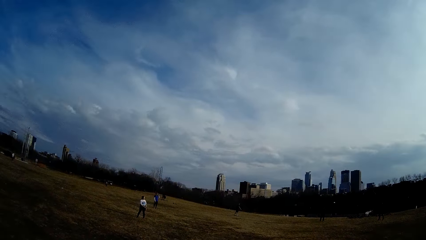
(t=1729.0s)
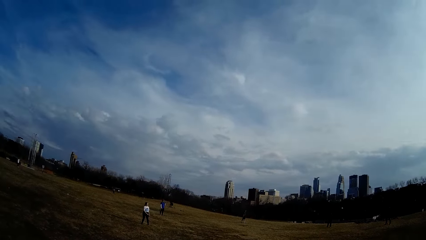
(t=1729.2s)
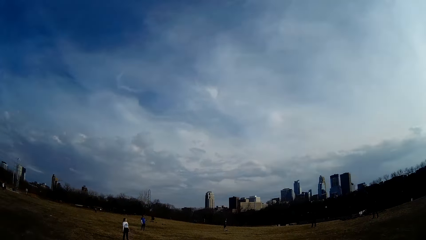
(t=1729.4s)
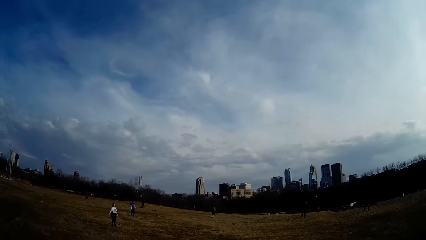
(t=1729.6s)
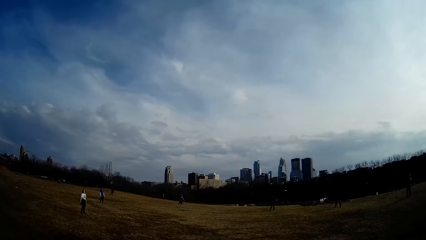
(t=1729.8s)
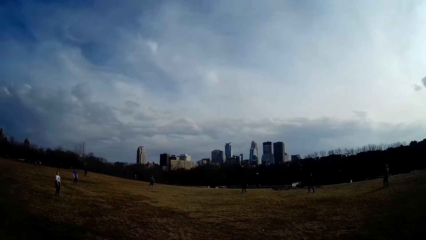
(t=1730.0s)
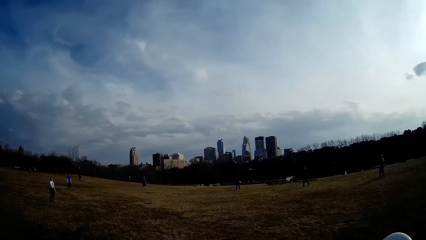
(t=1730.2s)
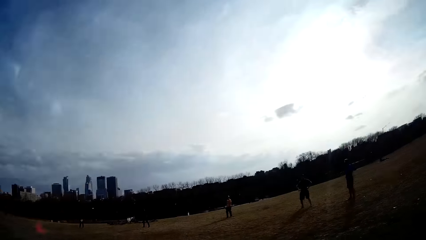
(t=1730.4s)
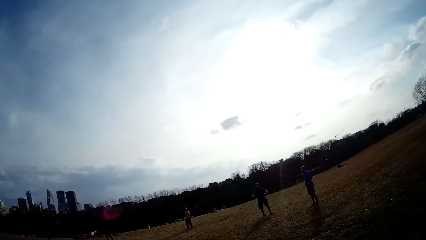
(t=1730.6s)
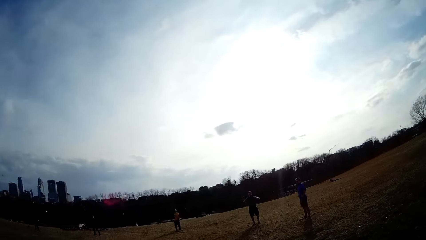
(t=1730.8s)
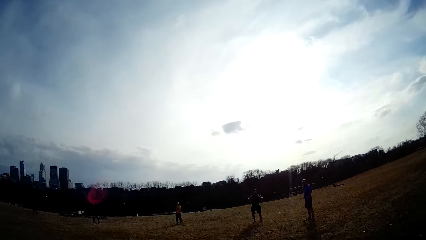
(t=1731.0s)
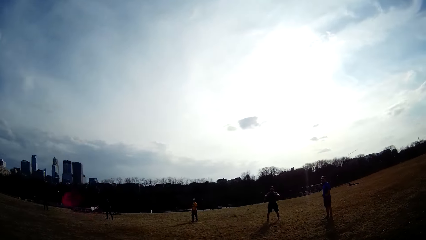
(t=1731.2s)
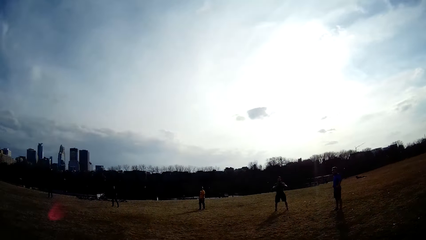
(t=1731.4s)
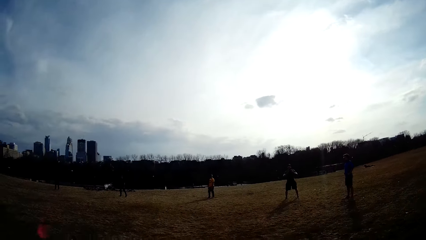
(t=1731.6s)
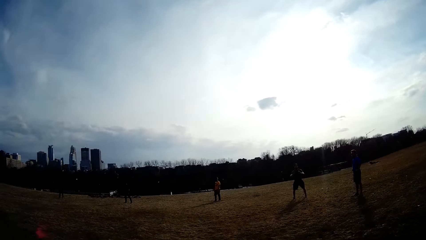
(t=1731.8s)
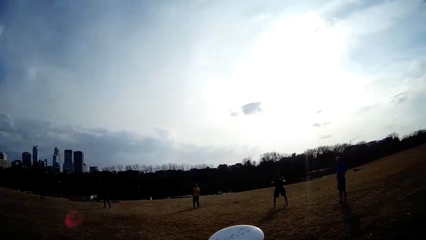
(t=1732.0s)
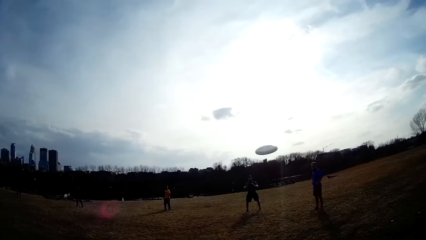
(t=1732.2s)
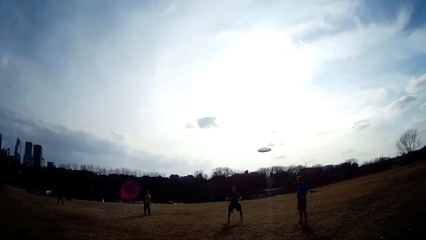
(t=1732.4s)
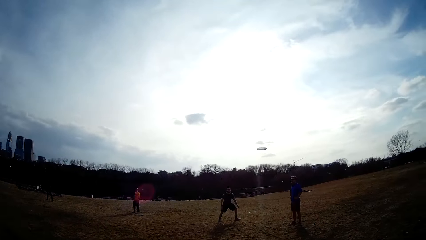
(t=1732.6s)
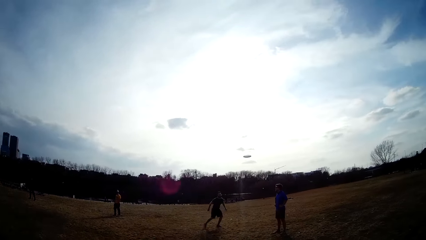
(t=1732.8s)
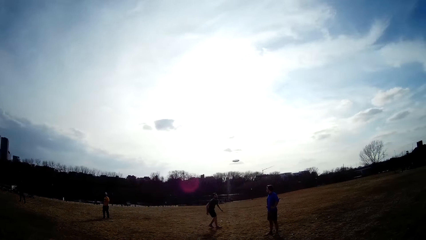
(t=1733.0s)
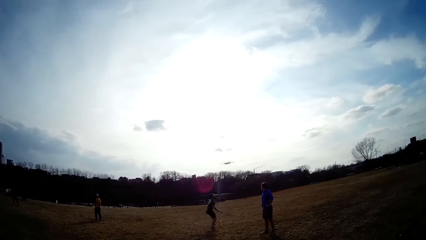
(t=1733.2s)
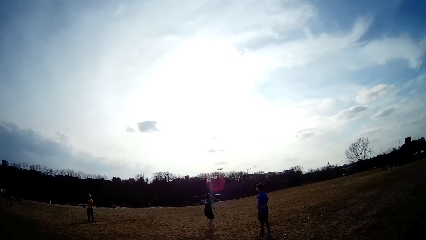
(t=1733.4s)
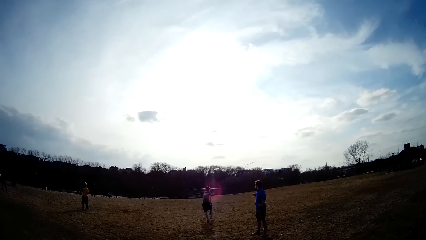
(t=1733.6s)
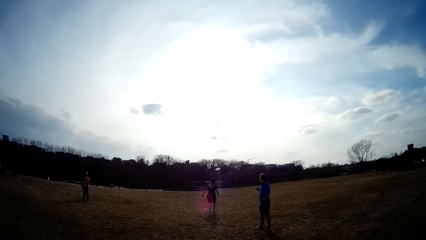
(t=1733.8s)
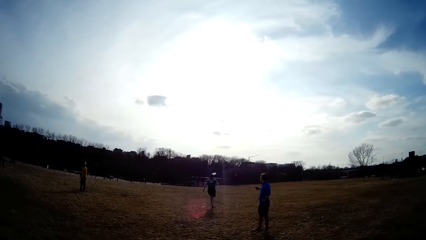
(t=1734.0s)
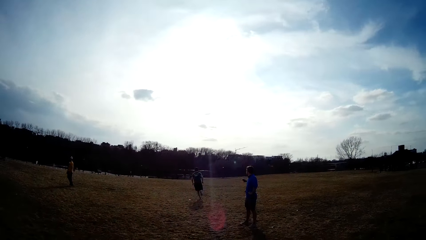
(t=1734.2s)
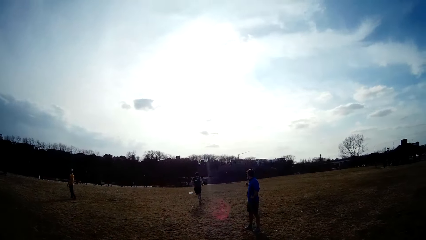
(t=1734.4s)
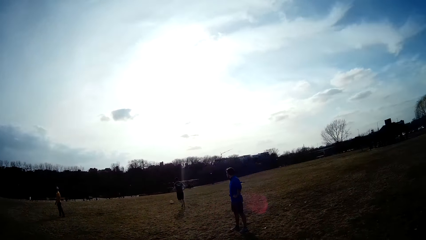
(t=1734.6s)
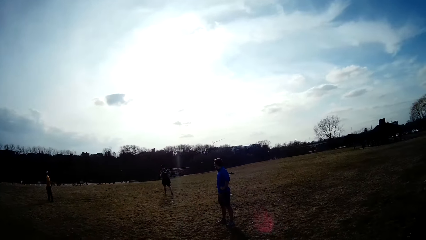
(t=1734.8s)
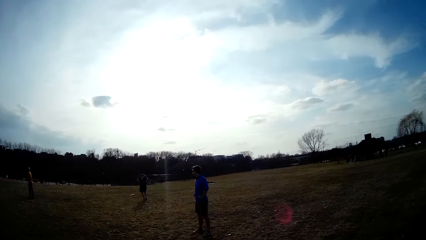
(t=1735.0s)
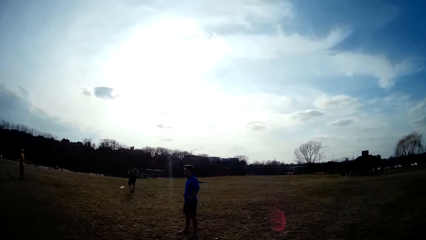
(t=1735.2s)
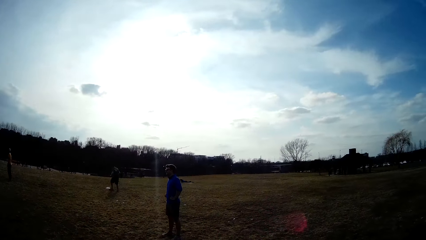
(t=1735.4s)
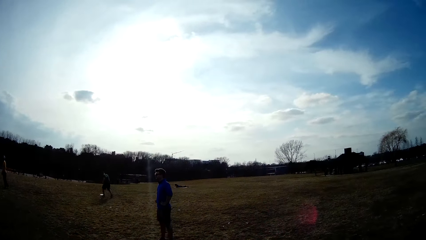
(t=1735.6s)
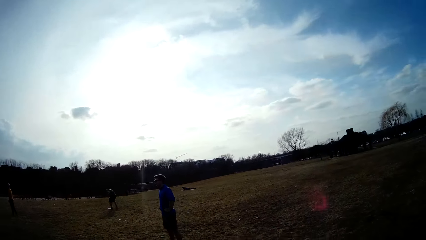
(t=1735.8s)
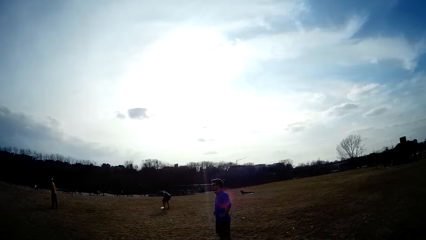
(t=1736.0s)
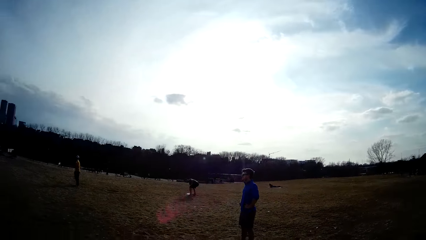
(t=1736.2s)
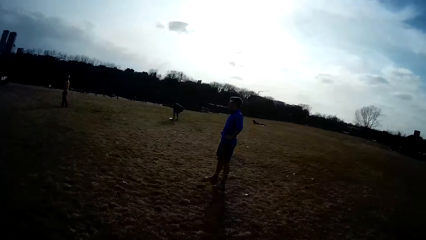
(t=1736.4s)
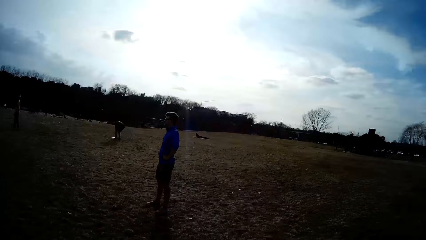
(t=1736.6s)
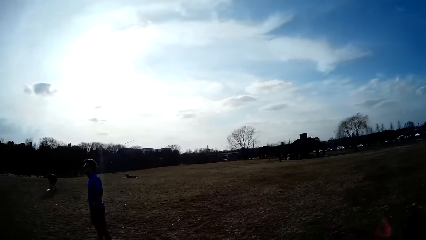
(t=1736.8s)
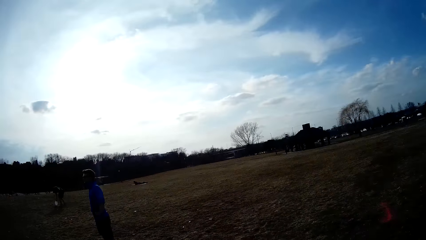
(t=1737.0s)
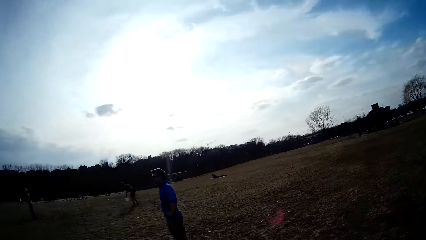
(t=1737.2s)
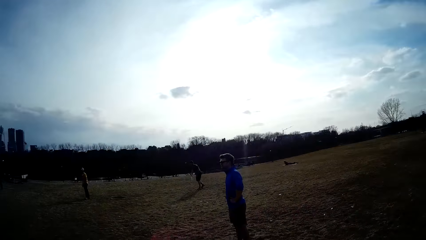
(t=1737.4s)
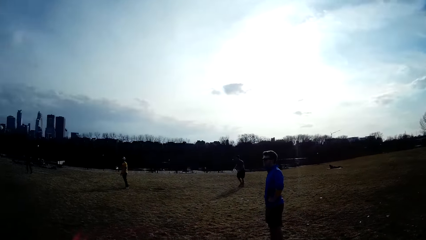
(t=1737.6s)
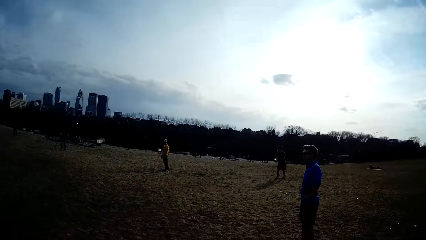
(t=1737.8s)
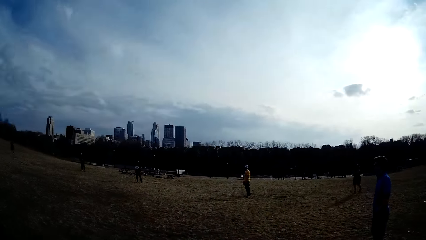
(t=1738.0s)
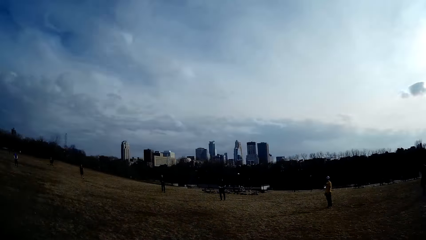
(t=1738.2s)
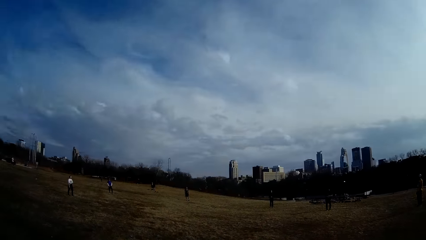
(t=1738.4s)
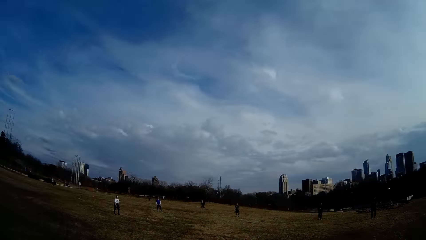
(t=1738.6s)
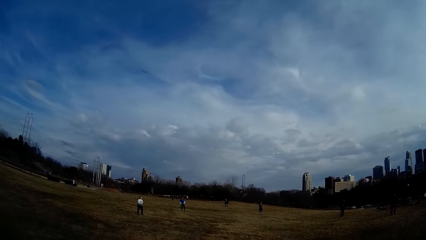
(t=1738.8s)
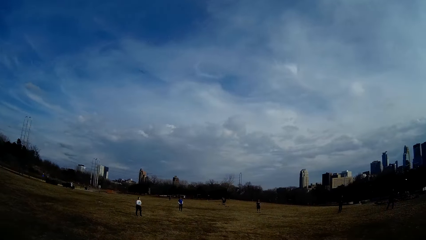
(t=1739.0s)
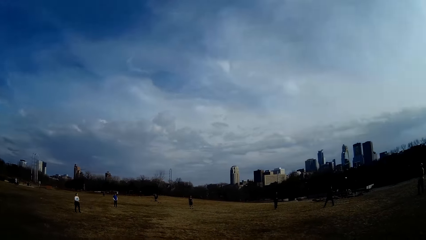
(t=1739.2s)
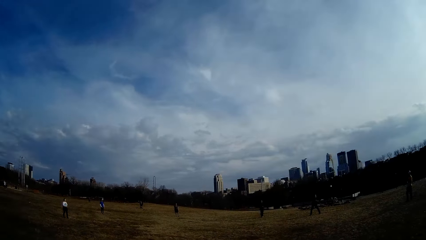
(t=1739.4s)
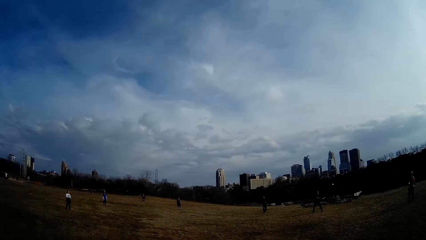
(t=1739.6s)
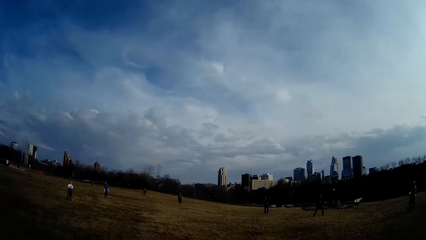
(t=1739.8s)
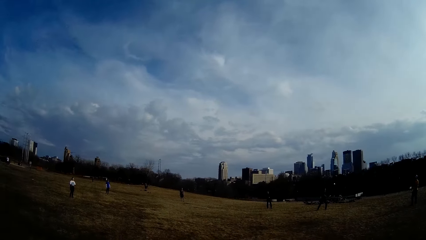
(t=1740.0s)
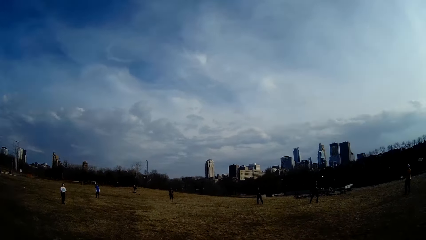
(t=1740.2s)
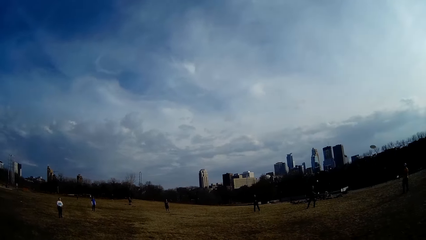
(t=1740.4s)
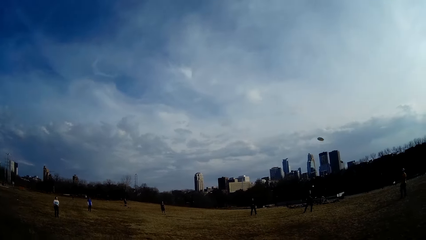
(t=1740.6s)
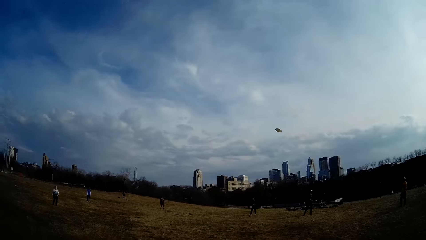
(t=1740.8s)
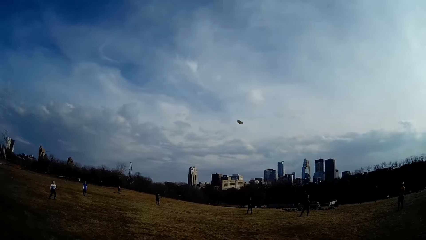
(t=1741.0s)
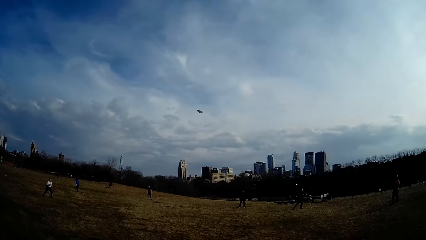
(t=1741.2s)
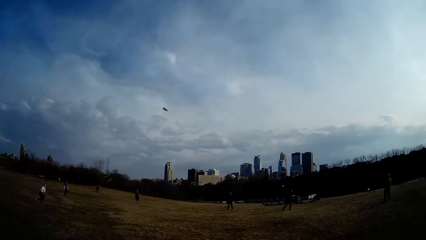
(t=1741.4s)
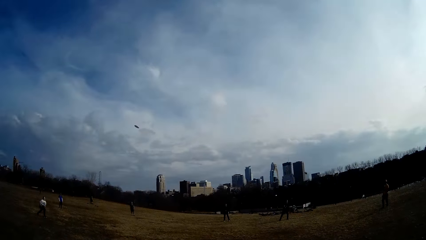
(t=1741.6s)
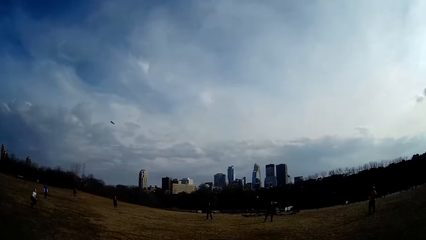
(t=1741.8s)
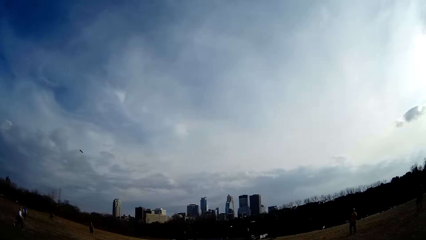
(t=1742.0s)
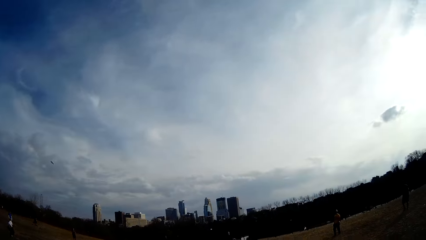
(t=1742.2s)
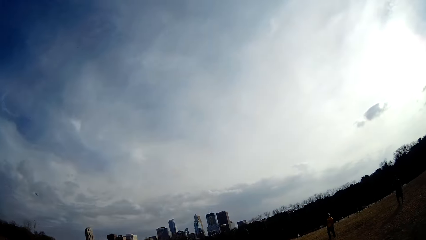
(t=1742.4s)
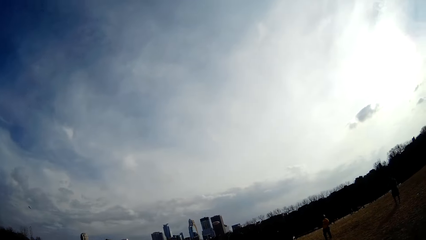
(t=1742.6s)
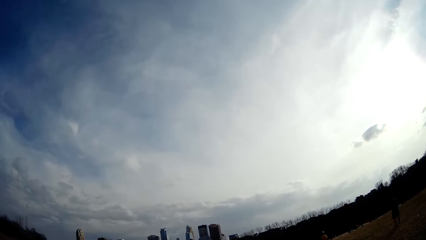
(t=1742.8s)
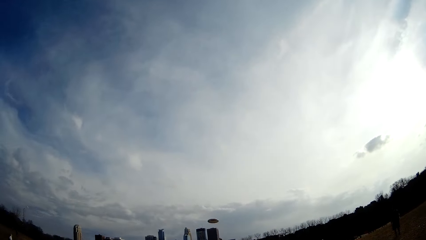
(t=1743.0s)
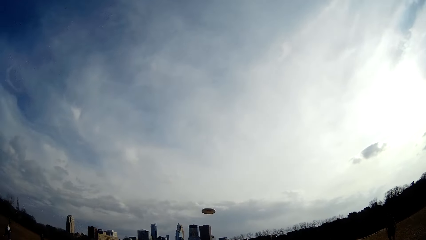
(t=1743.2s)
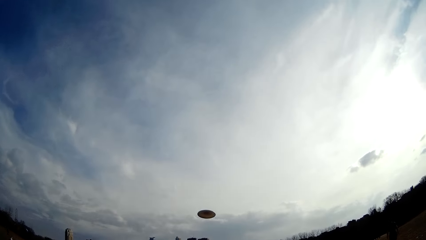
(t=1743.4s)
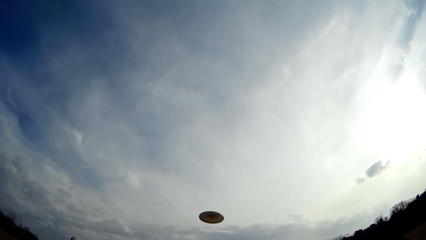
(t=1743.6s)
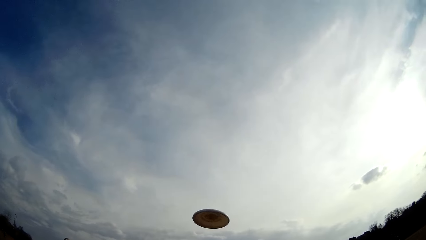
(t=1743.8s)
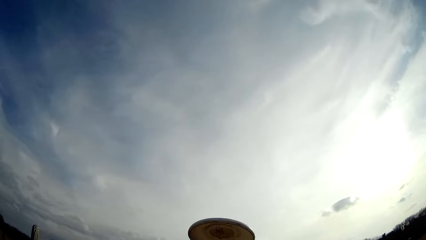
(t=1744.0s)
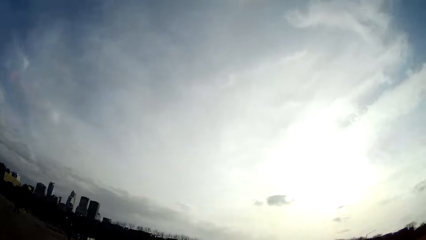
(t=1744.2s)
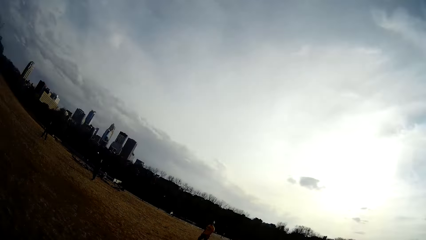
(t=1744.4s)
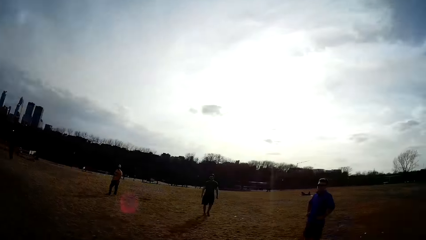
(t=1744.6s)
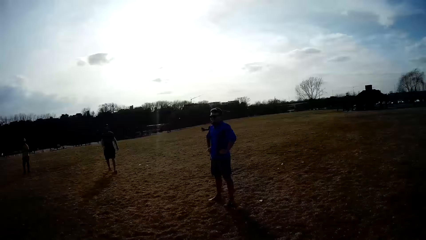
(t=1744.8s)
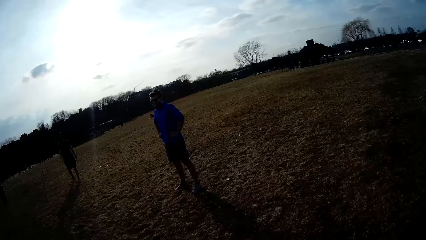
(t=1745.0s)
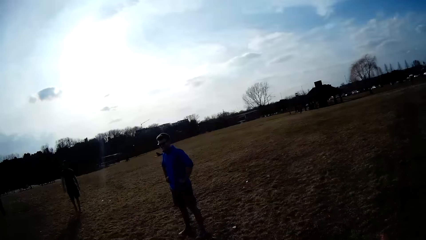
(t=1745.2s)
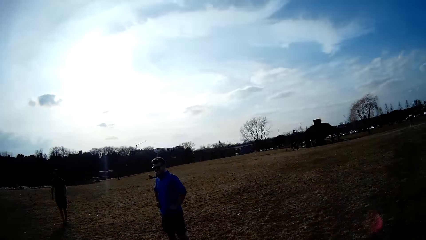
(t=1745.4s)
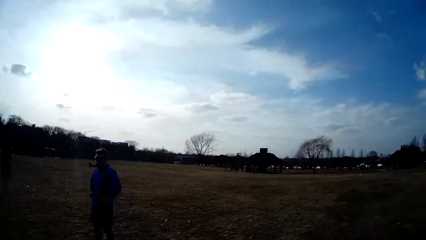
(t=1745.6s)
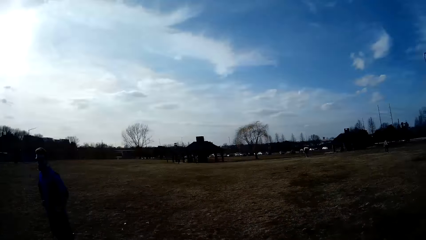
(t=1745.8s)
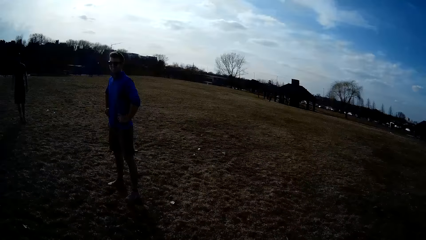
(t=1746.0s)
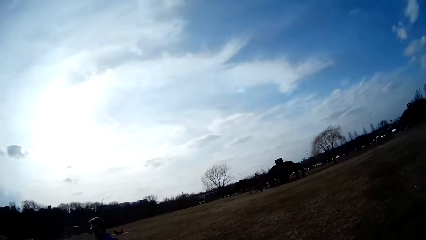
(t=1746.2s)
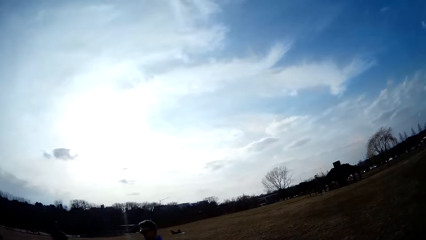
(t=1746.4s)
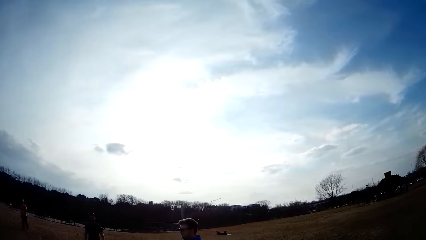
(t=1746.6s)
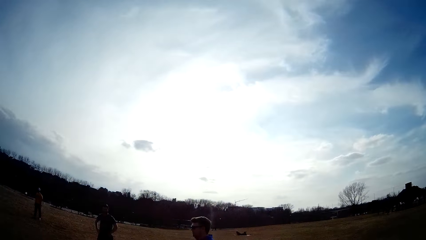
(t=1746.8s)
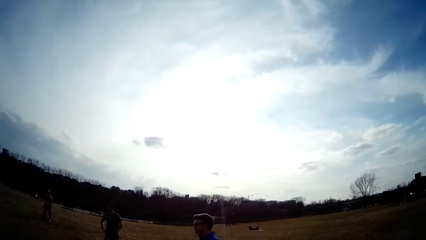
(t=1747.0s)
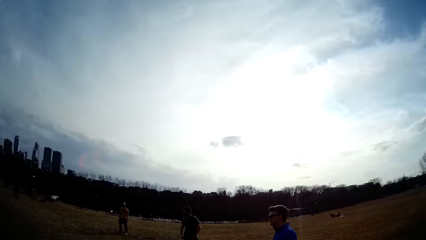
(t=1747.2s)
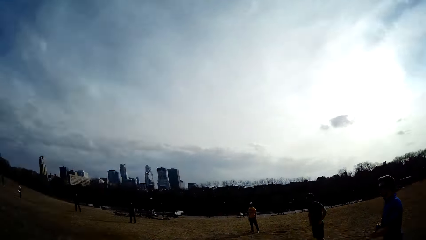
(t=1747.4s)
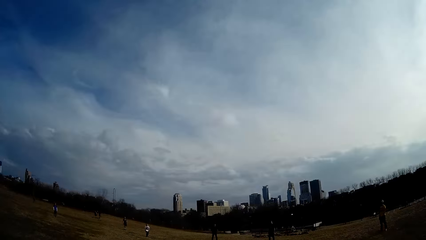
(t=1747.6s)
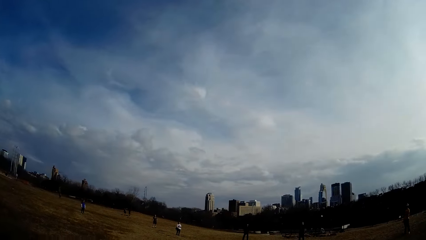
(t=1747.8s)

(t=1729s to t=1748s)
A man picks up the flying disc from the ground.
